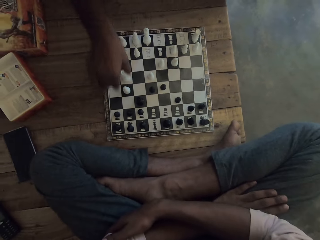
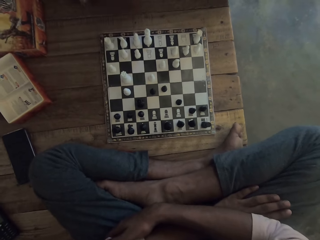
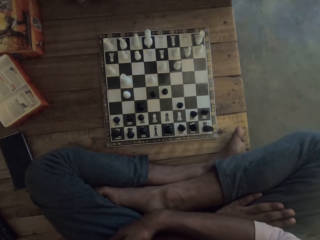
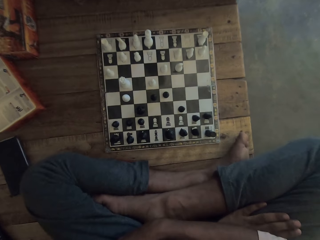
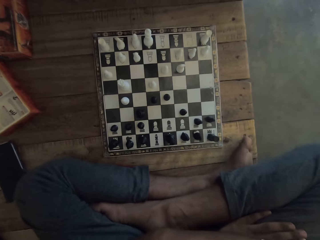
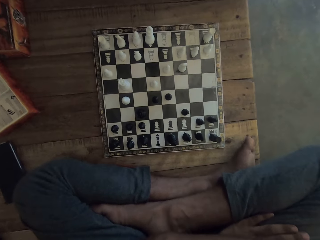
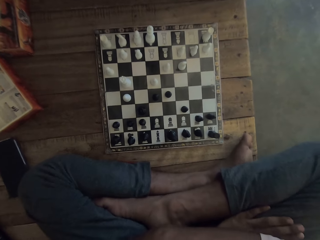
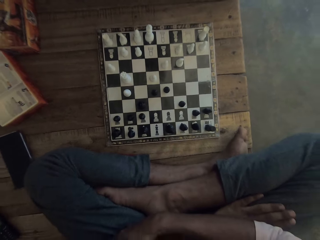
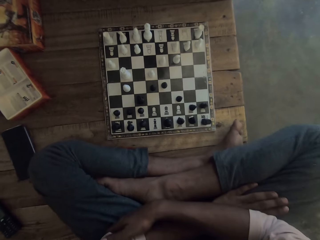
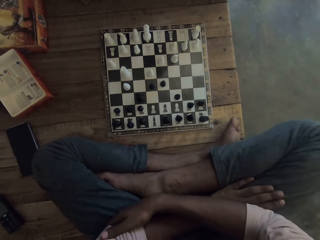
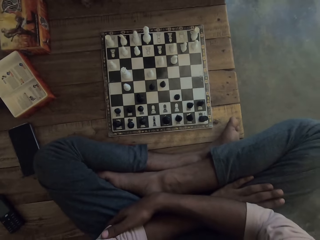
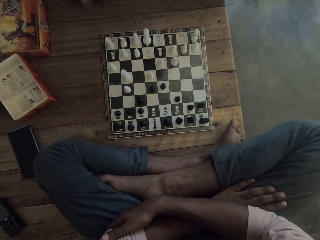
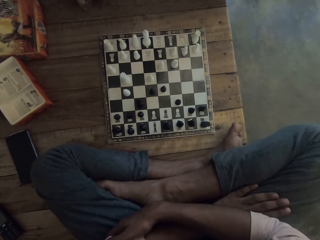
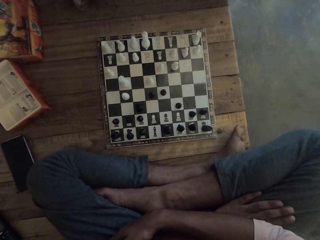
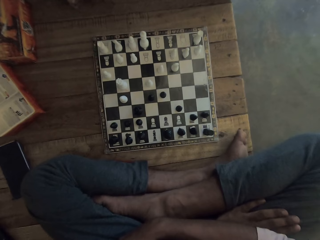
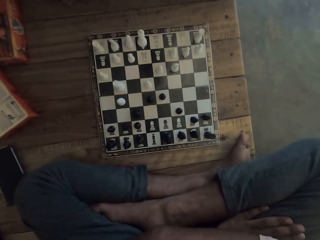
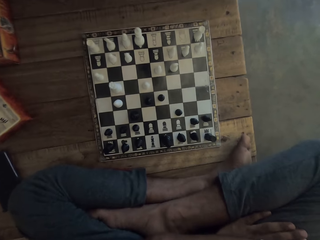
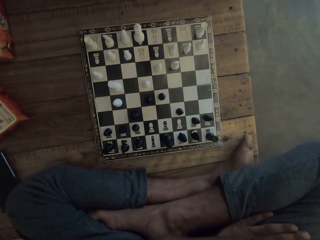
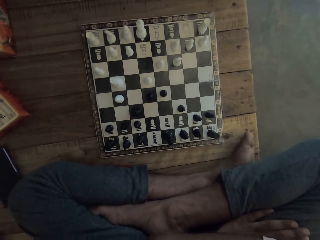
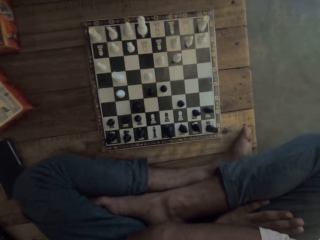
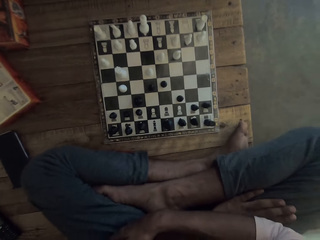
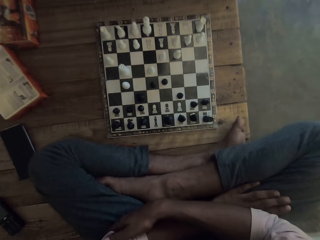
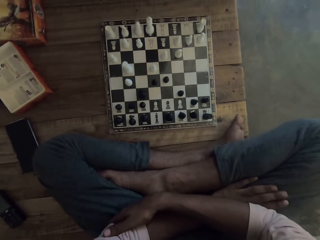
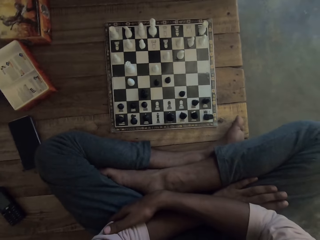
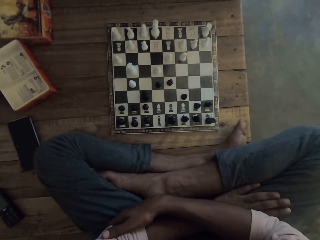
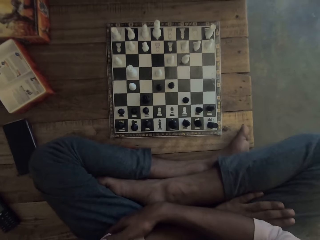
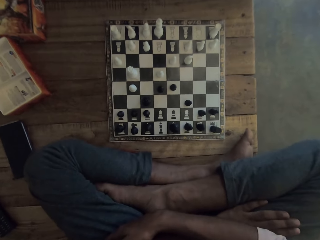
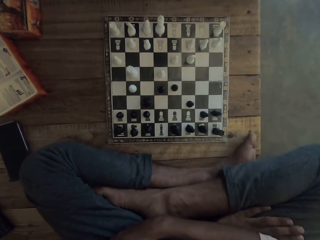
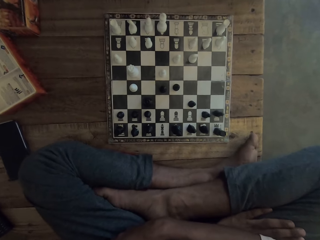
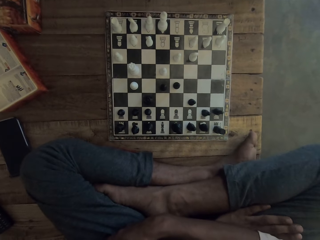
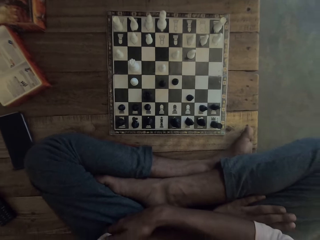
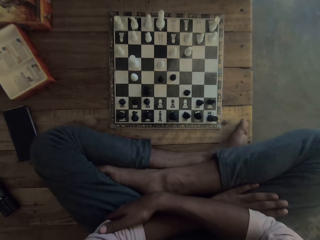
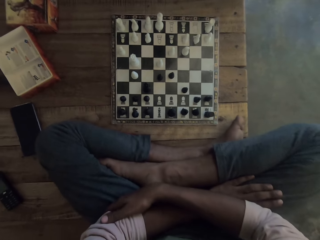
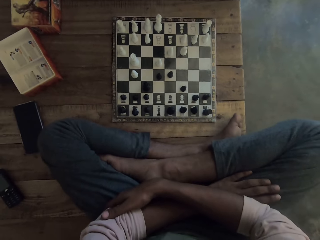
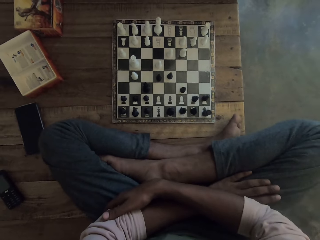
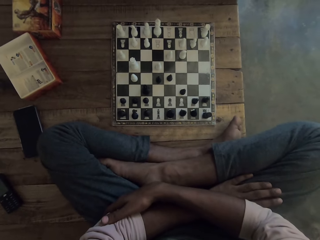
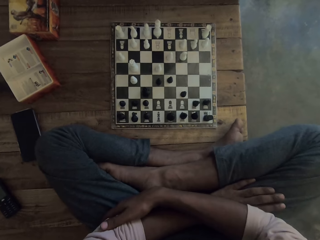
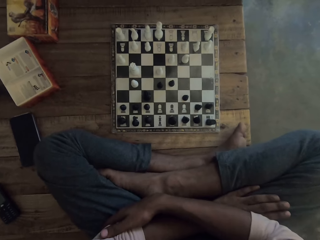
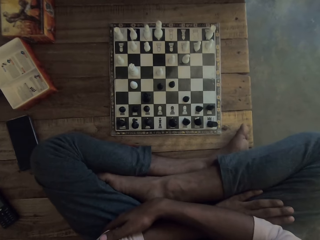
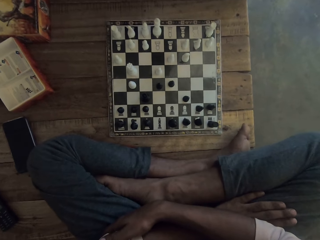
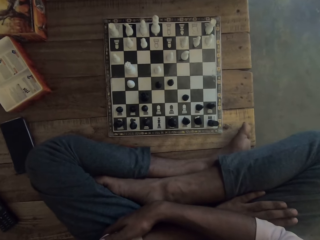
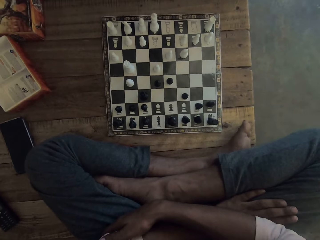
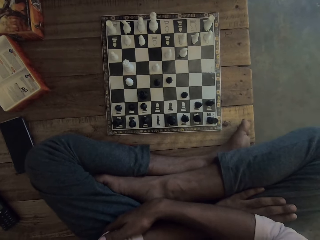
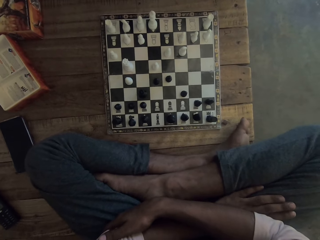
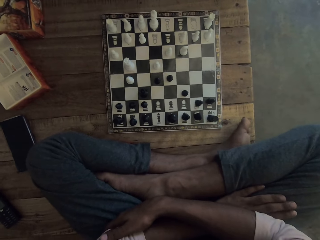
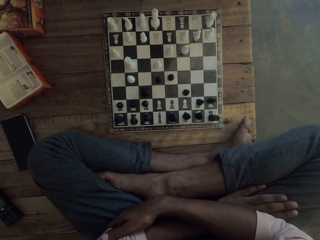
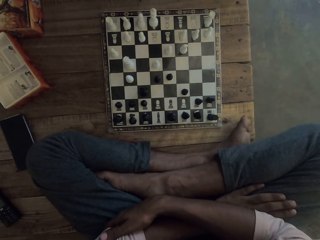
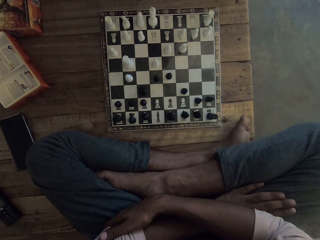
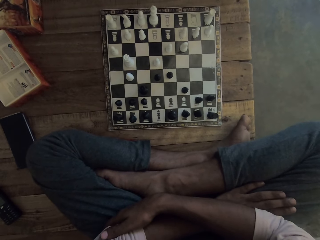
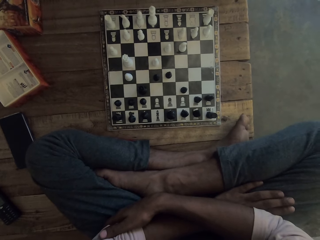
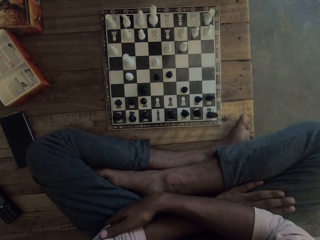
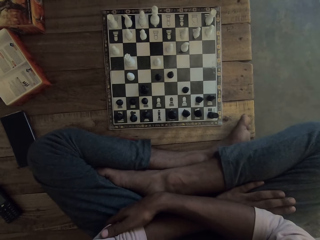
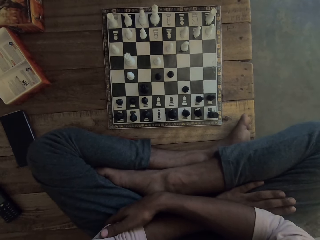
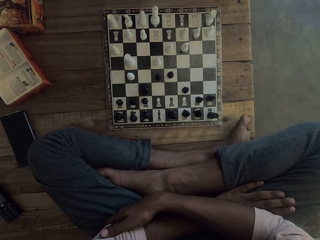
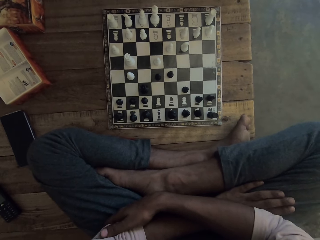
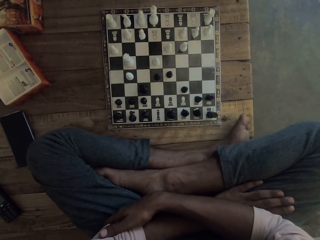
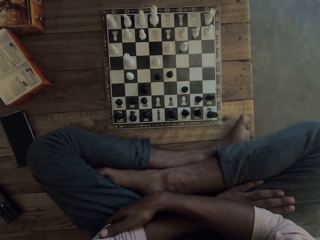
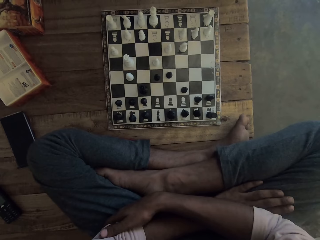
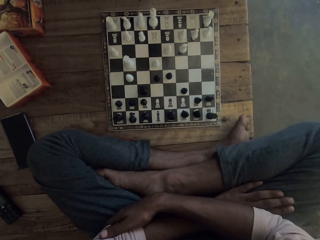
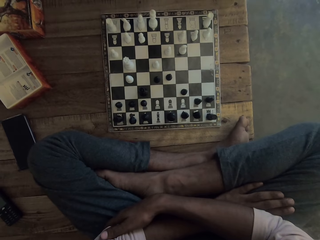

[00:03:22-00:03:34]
A man lets go of the piece. The camera wearer stares at the chessboard.

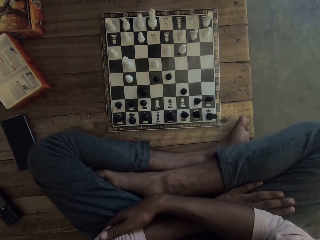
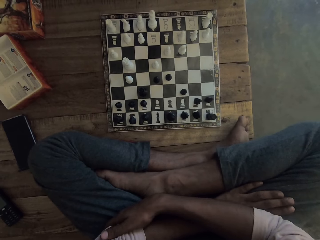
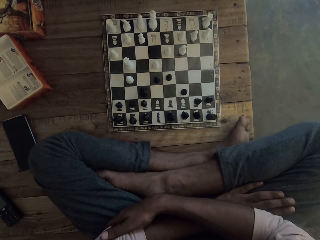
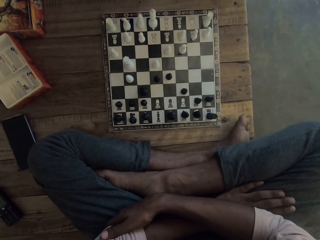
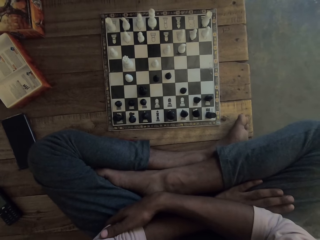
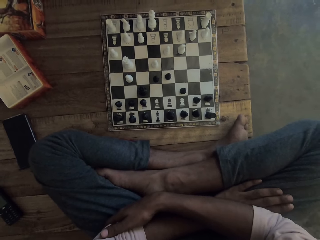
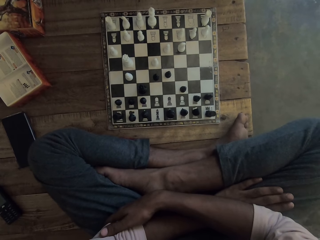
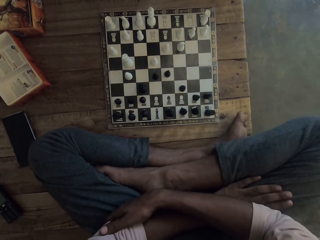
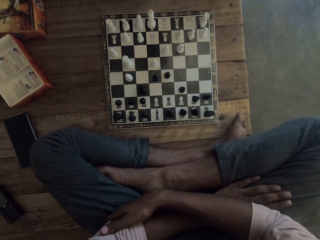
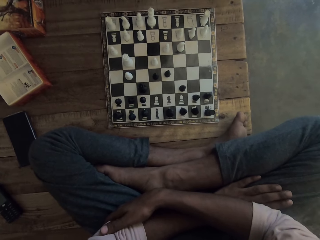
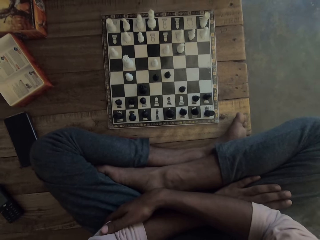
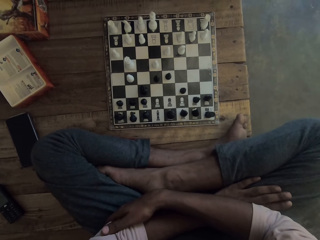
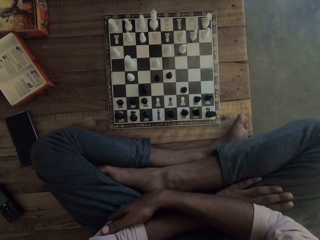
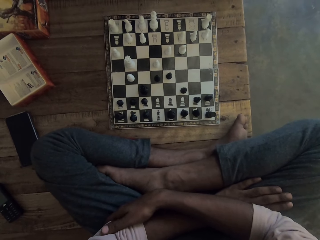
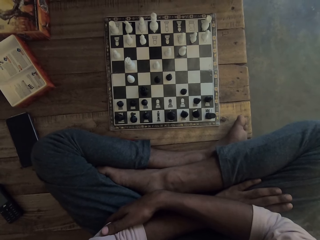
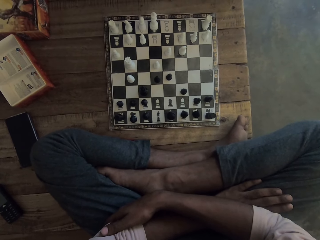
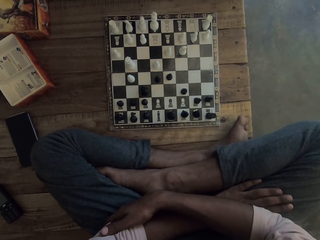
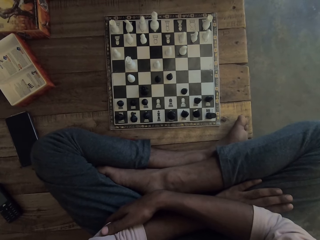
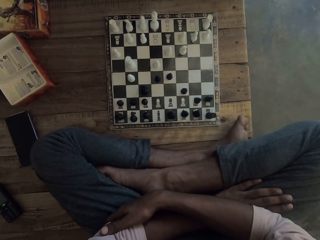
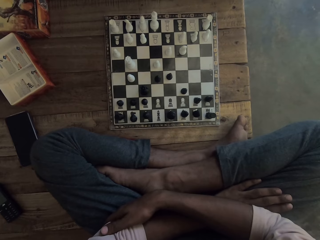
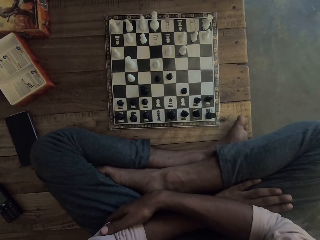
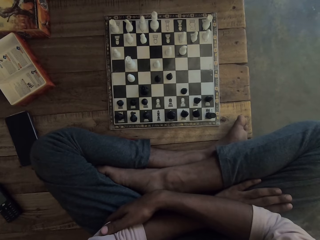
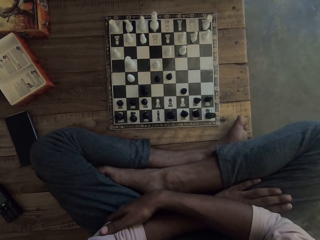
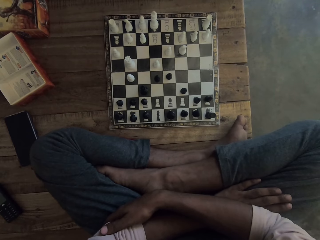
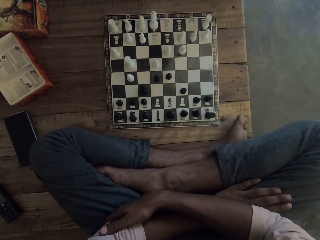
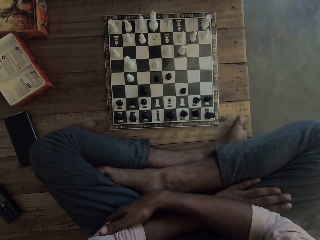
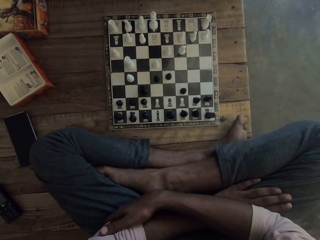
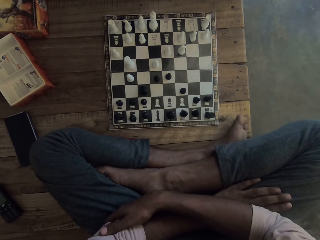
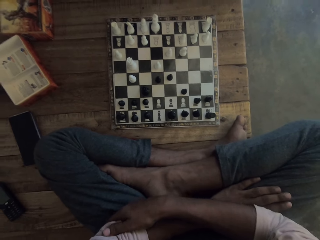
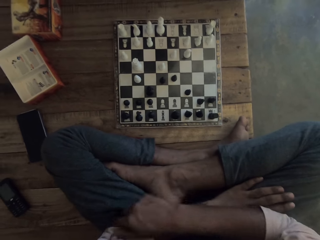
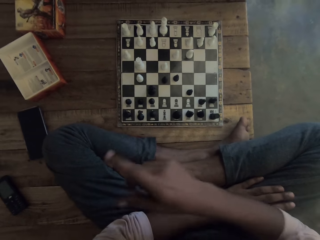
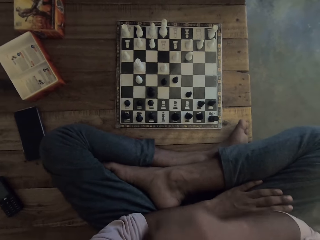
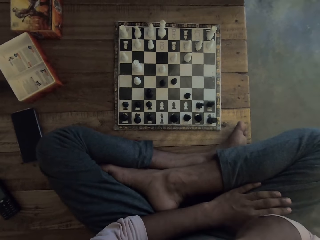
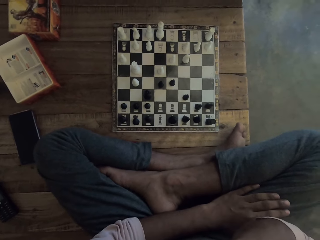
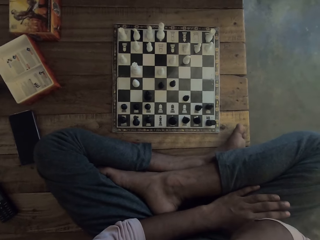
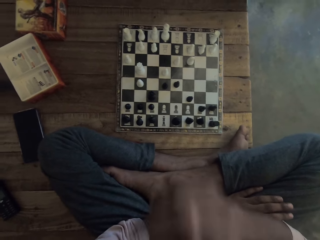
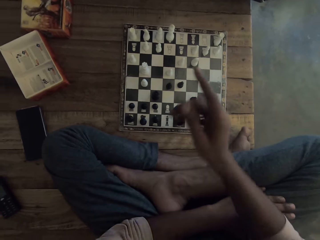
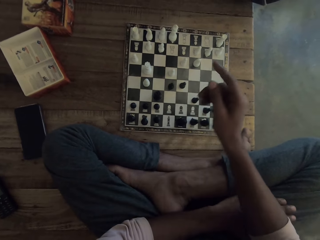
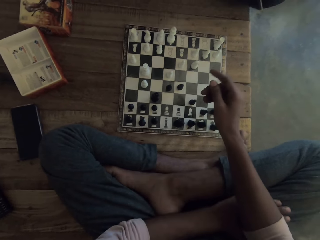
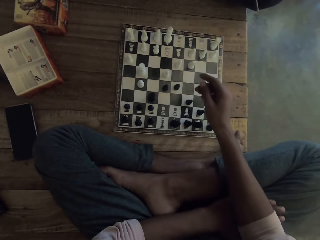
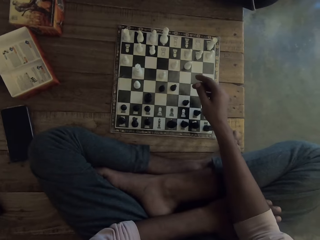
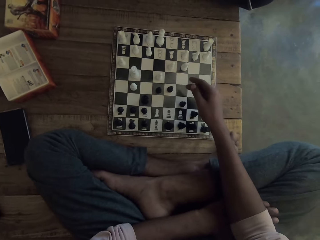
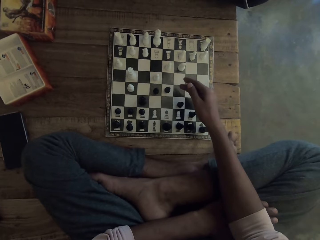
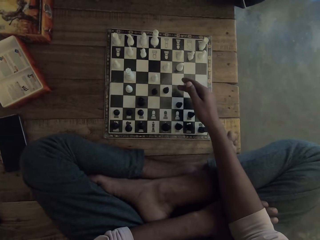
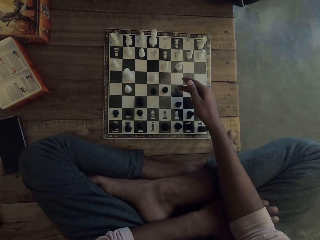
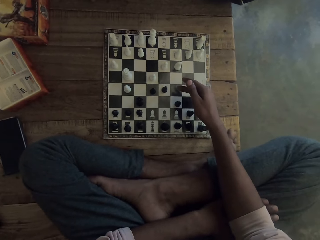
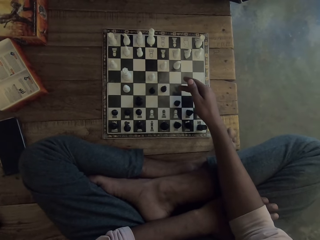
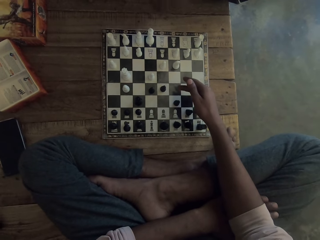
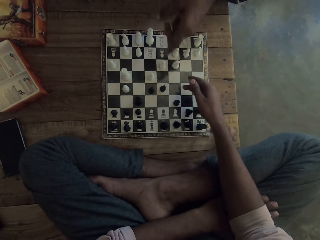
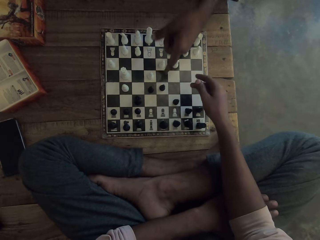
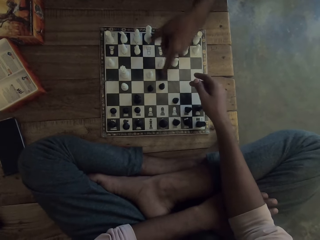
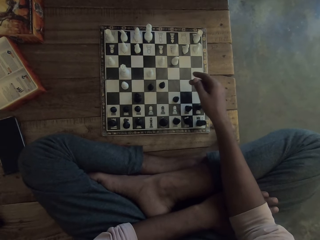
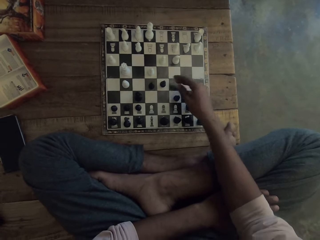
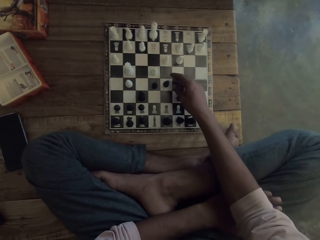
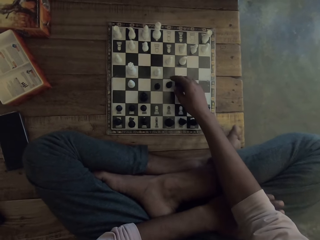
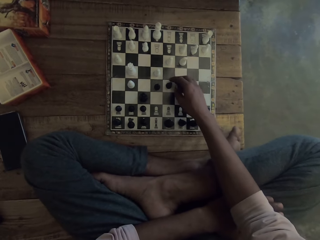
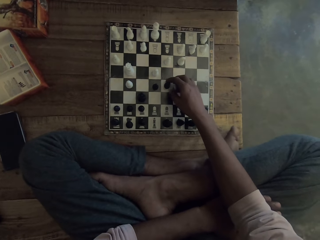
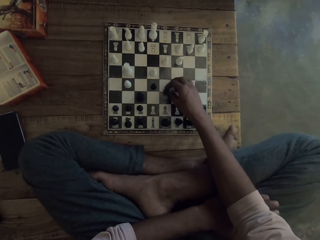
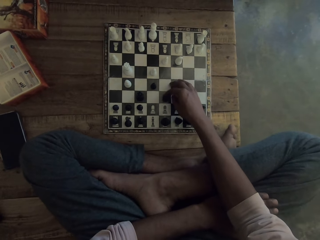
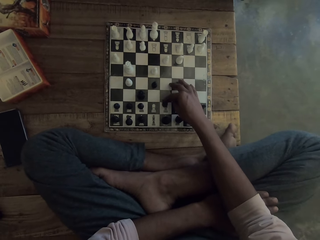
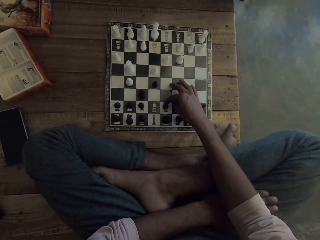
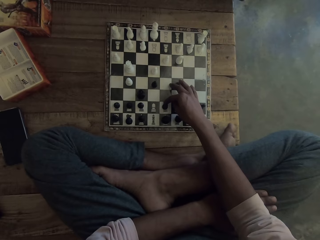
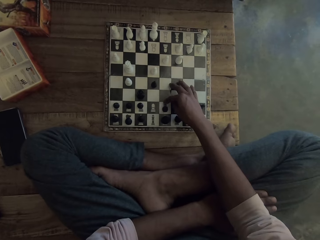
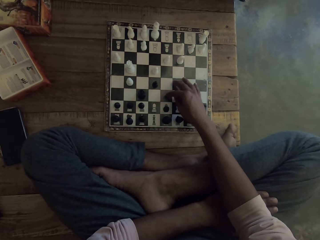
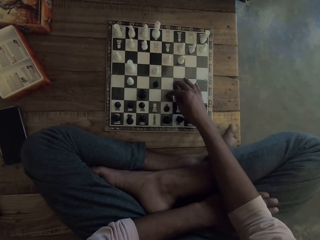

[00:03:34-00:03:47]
The camera wearer talks with a man. He points at the chess board. The man points at the chess board. The camera wearer plays a chess game. He moves the piece backwards with his hand. He talks with the man.
